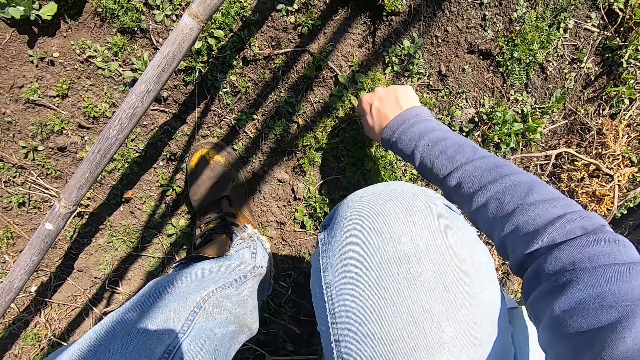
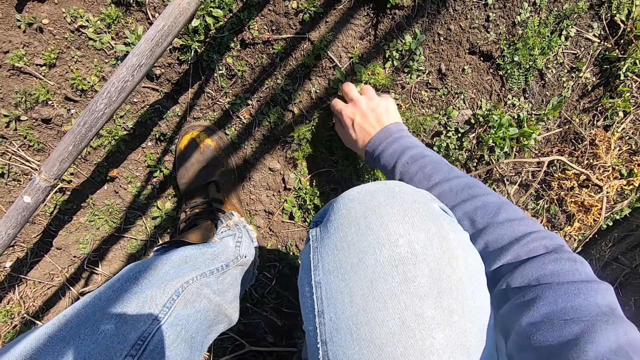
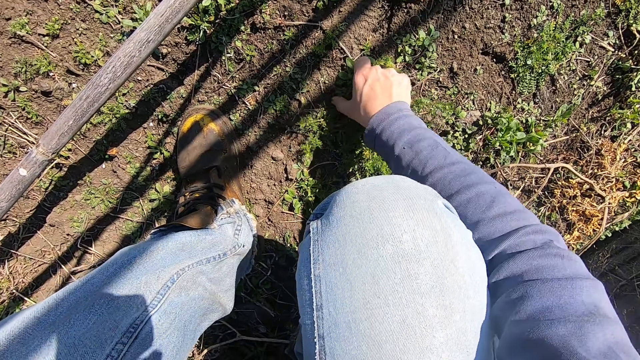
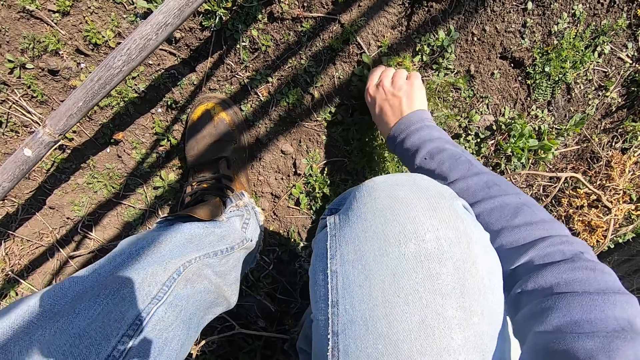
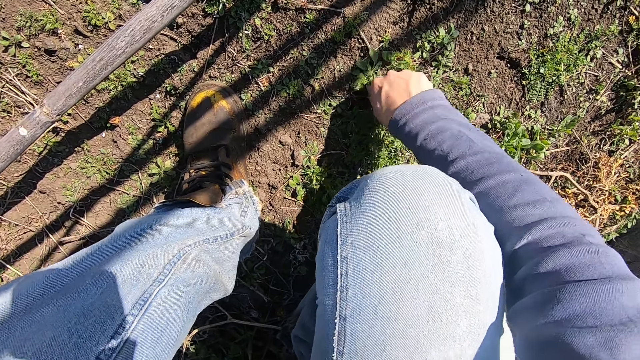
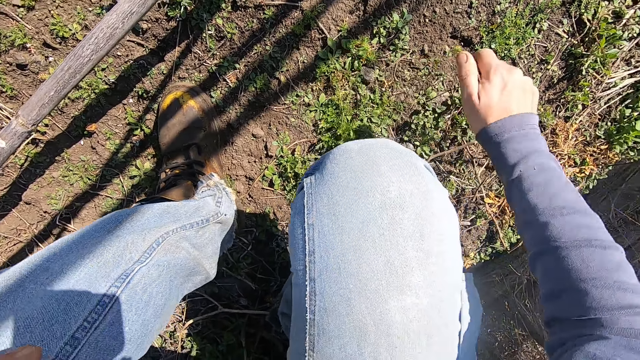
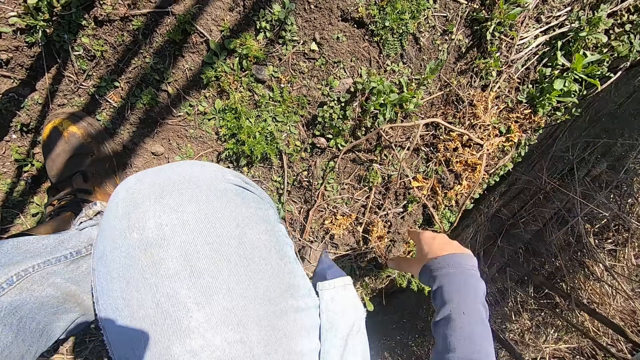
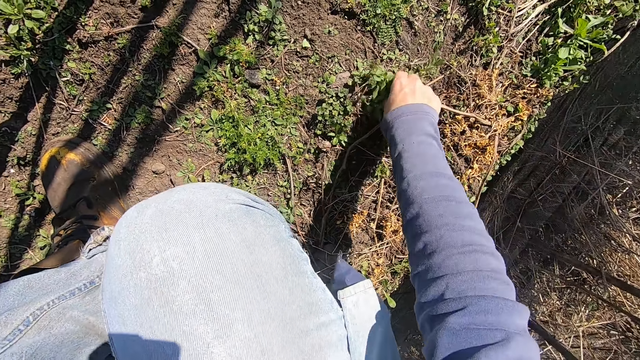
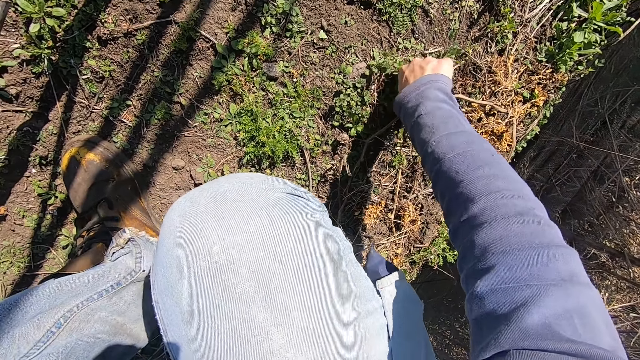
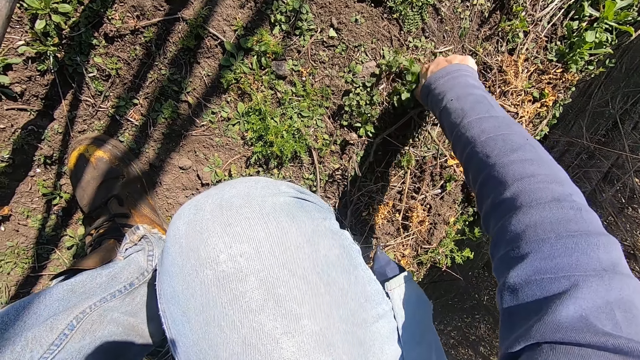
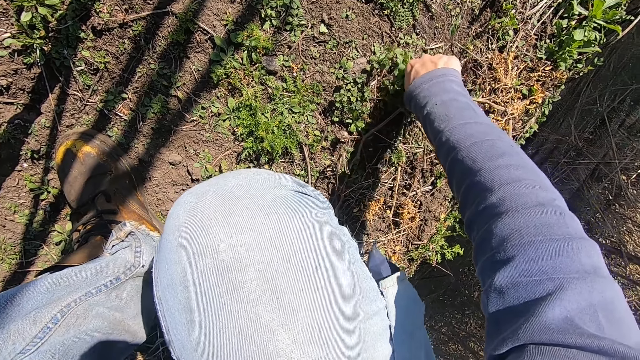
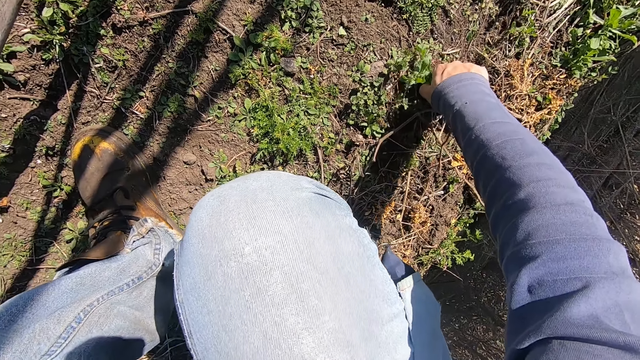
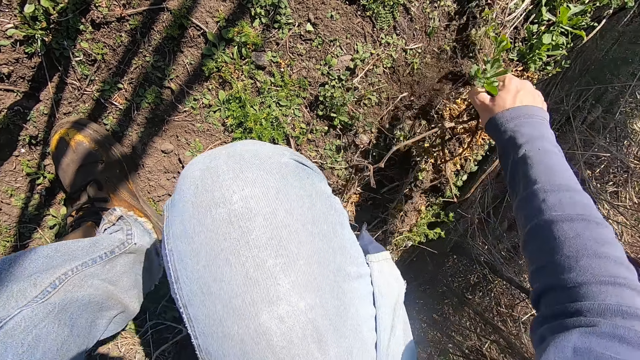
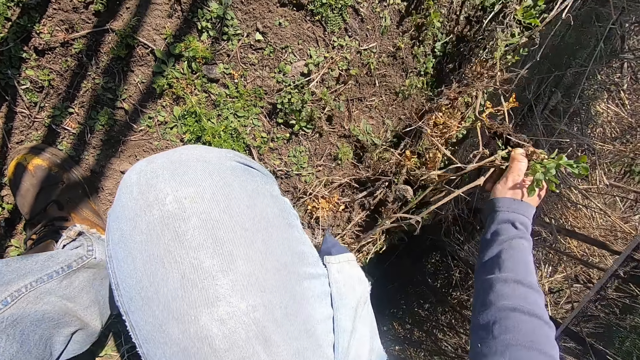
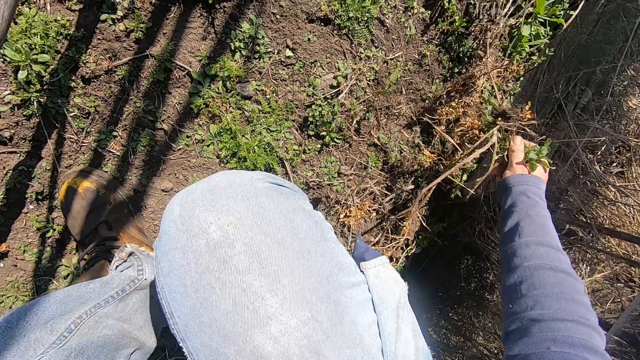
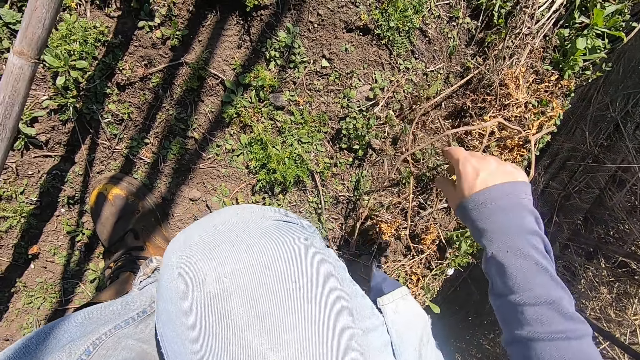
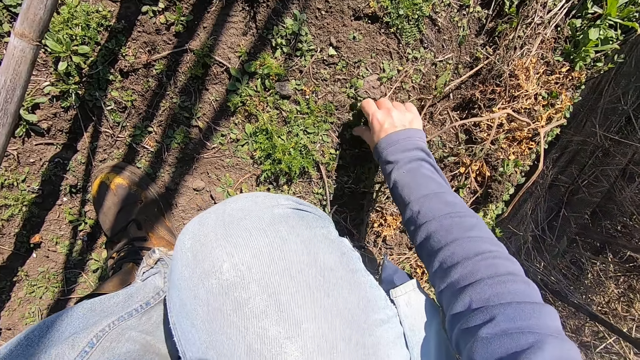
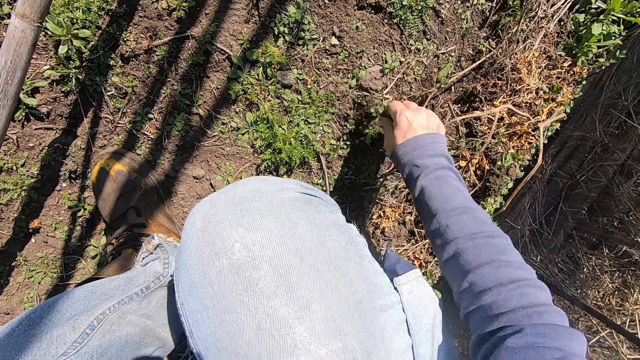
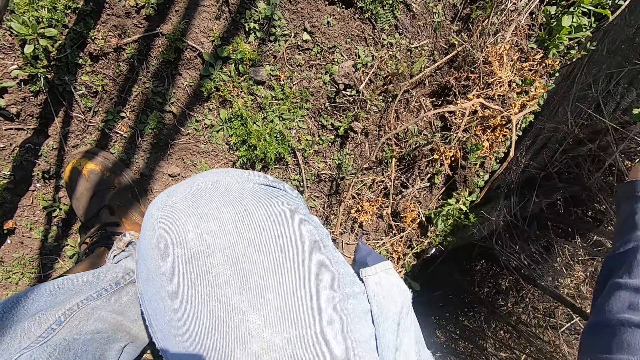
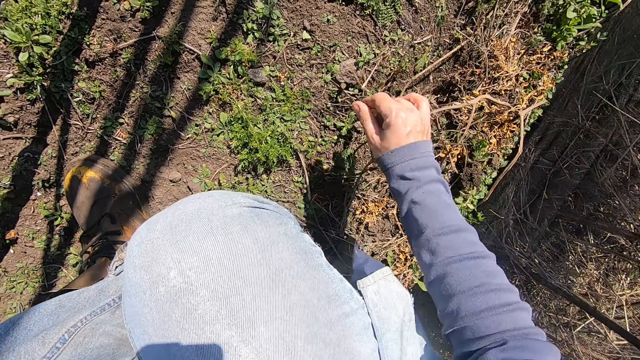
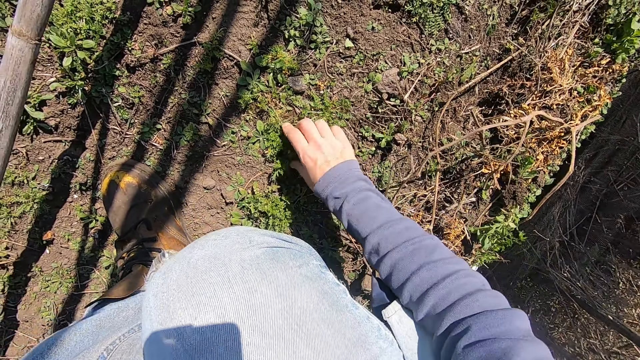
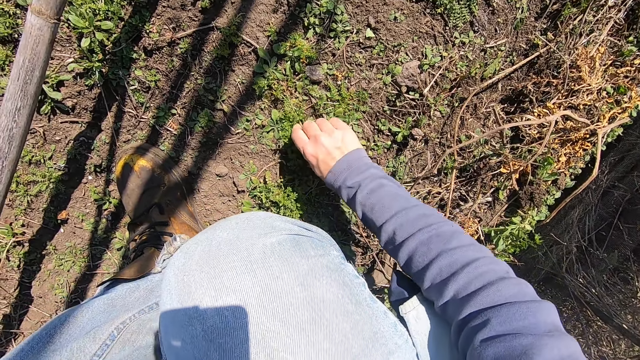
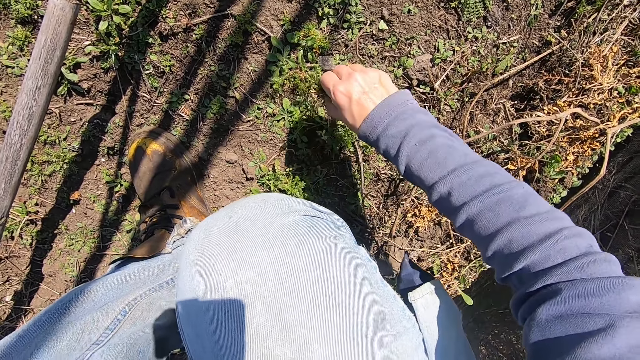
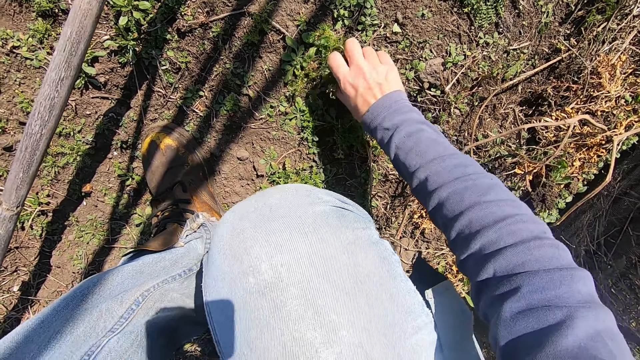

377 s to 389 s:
The camera wearer throws the weed plant in his right hand away. He pulls out a weed plant from the ground with his right hand. He drops the weed plant in his right hand on the ground. He pulls out a weed plant from the ground with his right hand. He throws the weed plant in his right hand away. He pulls out a weed plant from the ground with his right hand.

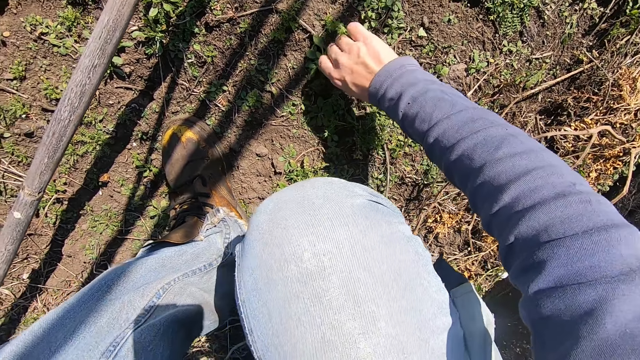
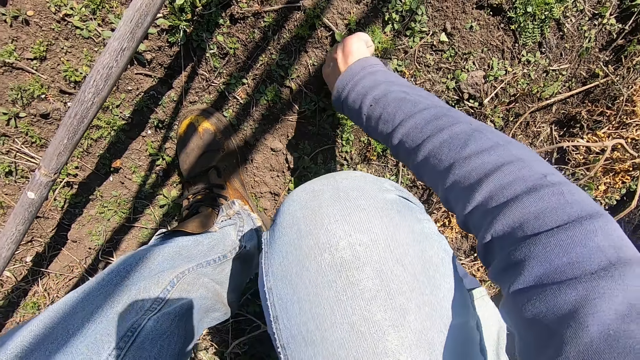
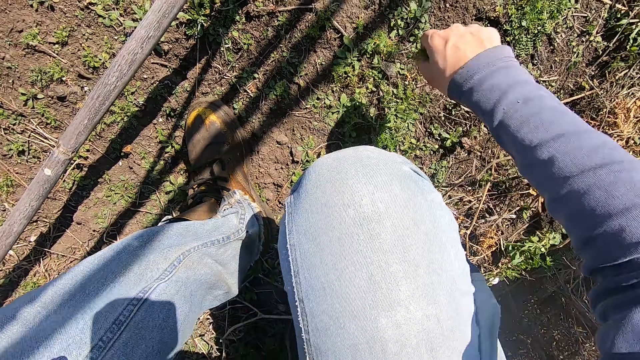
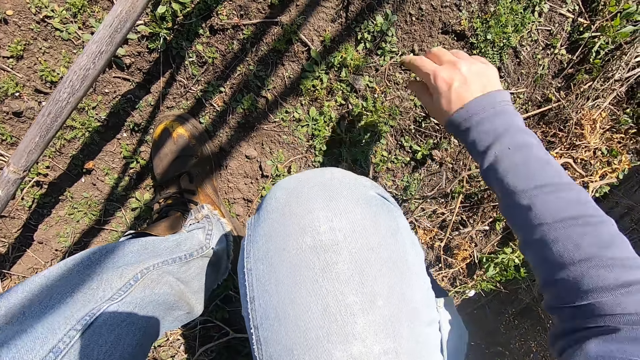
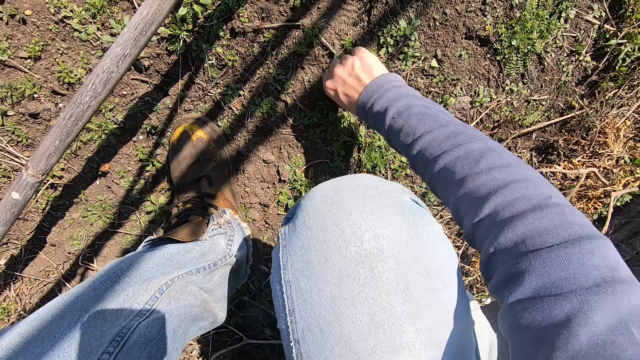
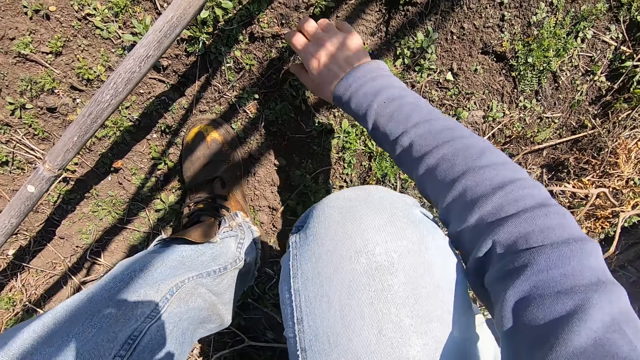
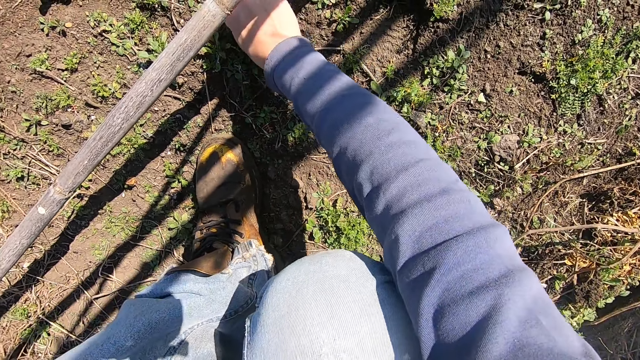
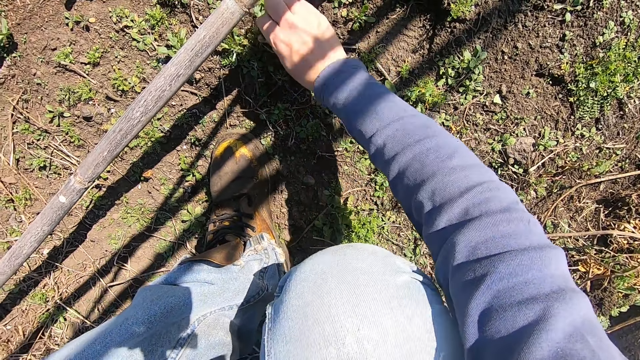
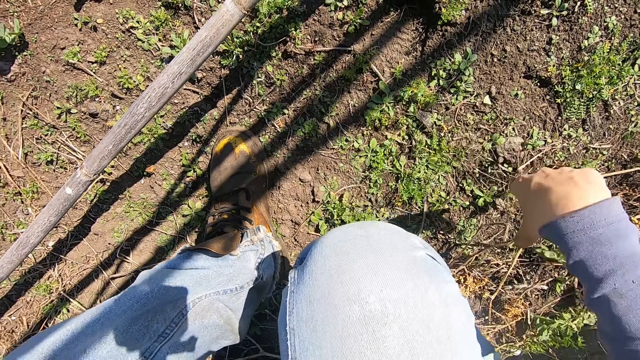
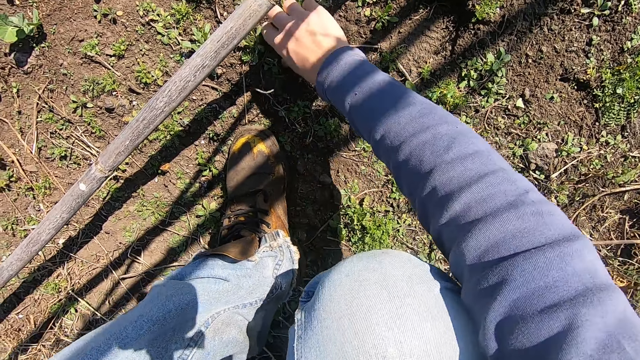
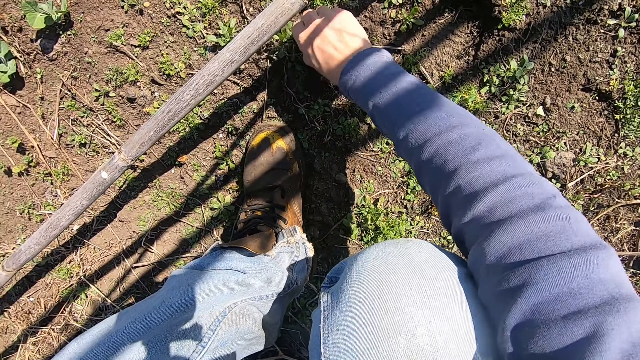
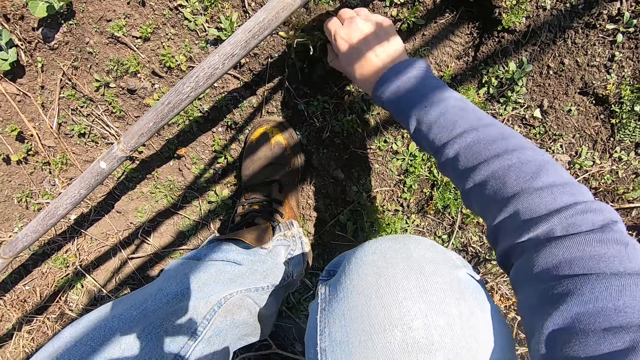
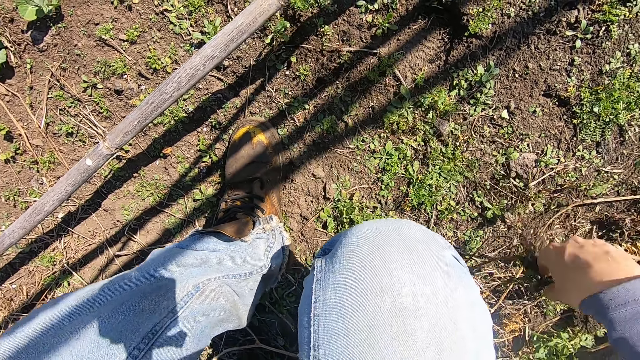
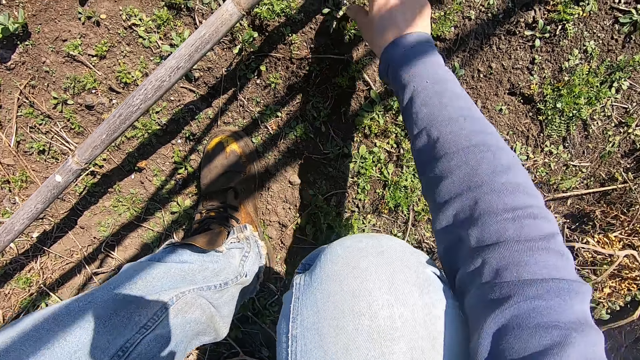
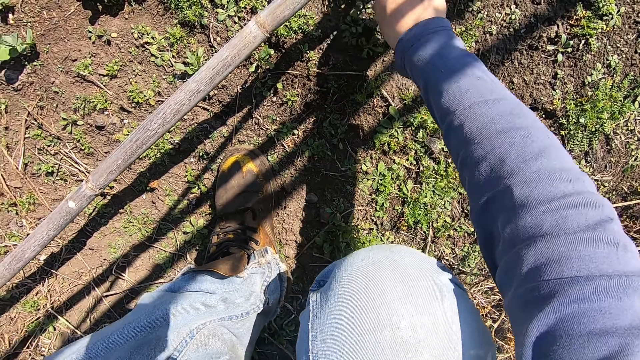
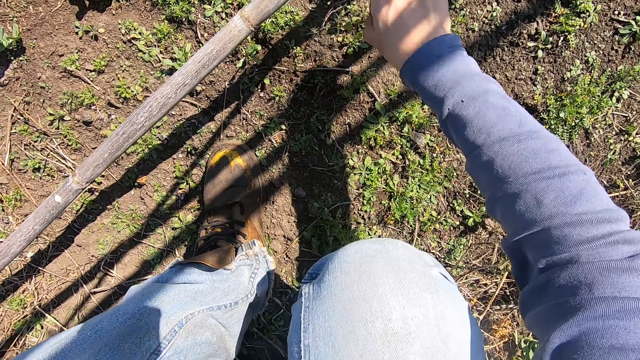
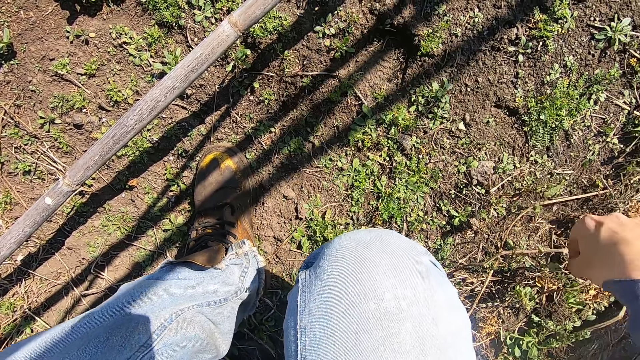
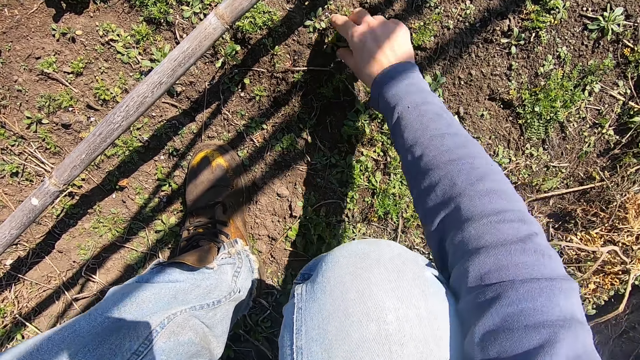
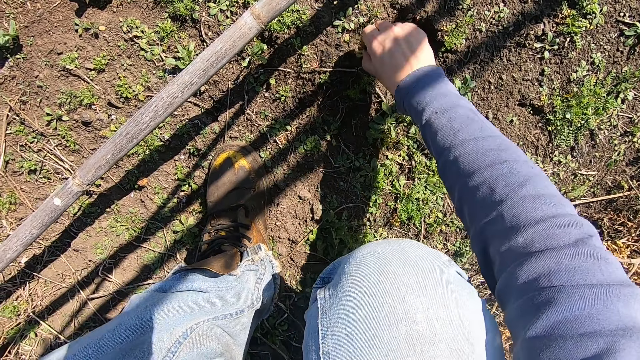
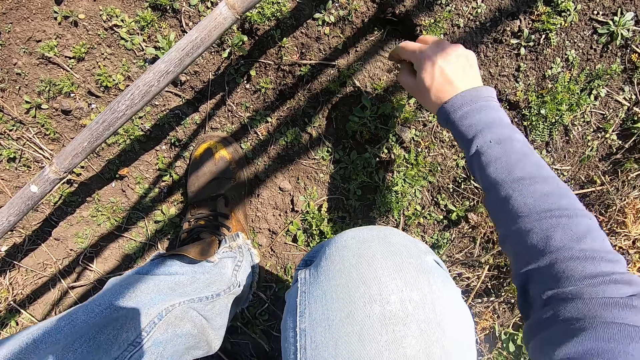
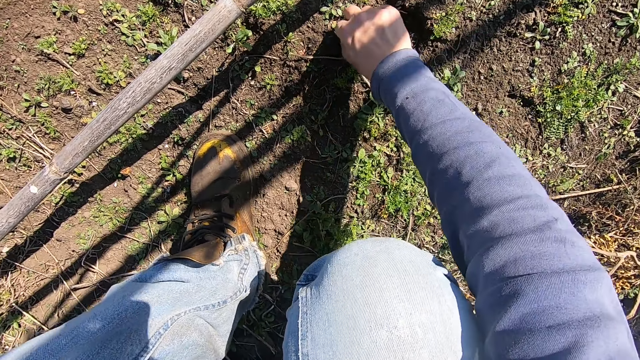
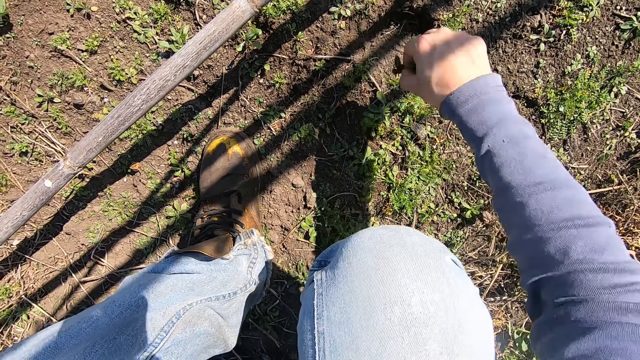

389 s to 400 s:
The camera wearer throws the weed plant in his right hand away. He pulls a weed plant on the ground with his right hand. He removes his right hand from the weed plant. He pulls a weed plant on the ground with his right hand. He throws the weed plant in his right hand away. He pulls a weed plant on the ground with his right hand. He throws the weed plant in his right hand away. He pulls a weed plant on the ground with his right hand. He throws the weed plant in his right hand away. He pulls weed plants on the ground with his right hand. He throws the weed plants in his right hand away.
